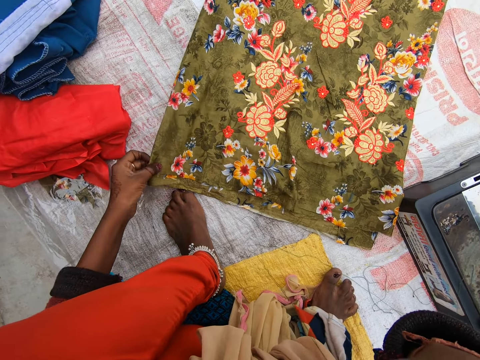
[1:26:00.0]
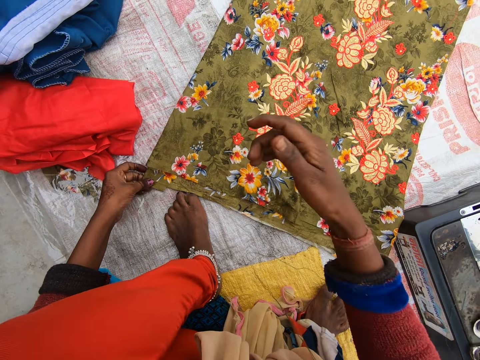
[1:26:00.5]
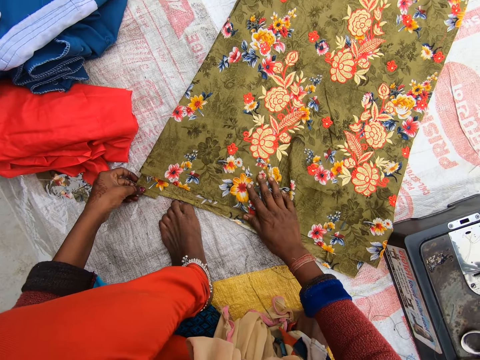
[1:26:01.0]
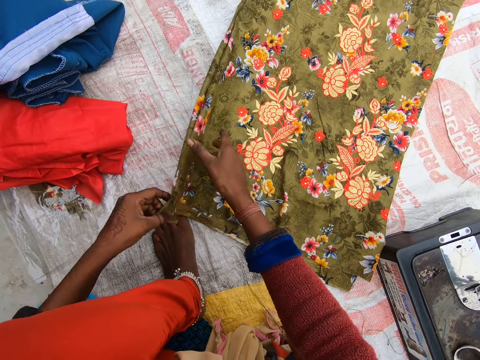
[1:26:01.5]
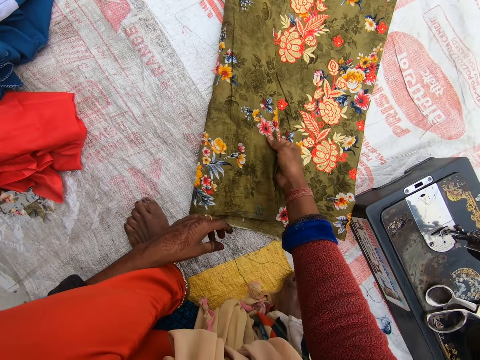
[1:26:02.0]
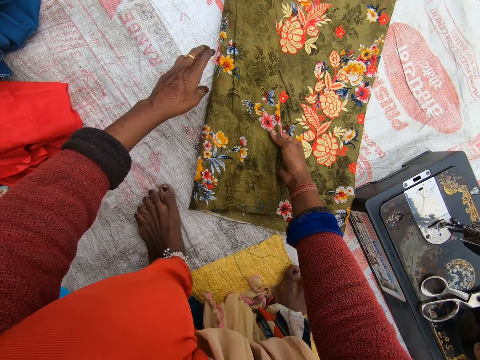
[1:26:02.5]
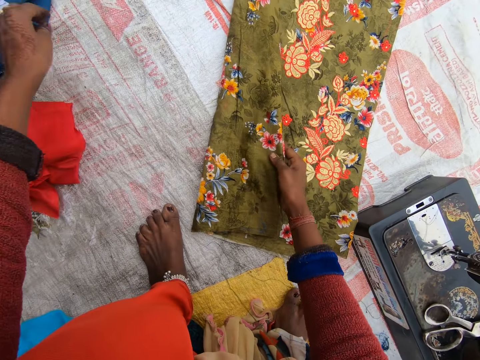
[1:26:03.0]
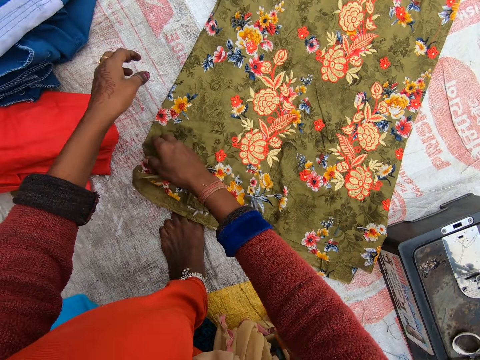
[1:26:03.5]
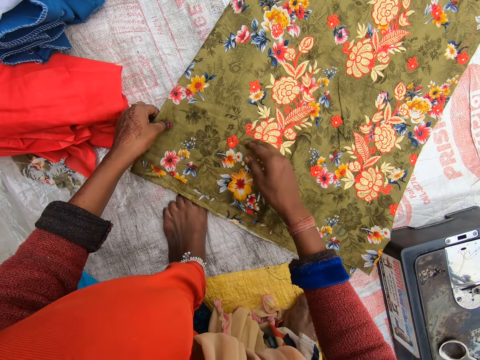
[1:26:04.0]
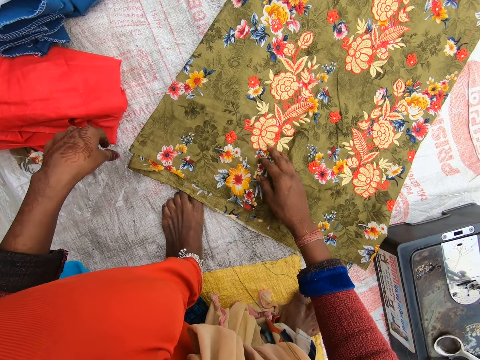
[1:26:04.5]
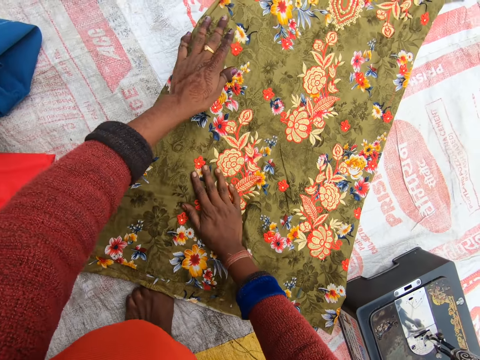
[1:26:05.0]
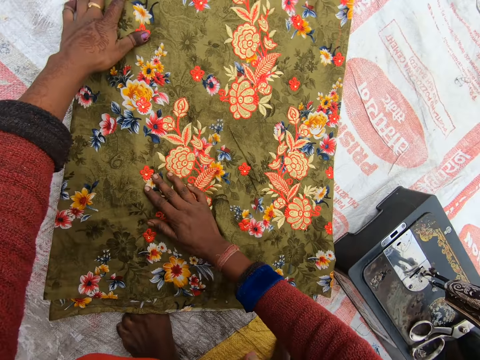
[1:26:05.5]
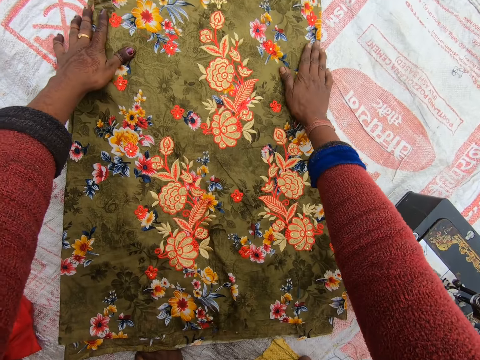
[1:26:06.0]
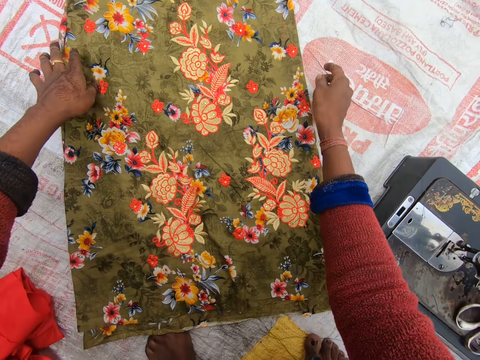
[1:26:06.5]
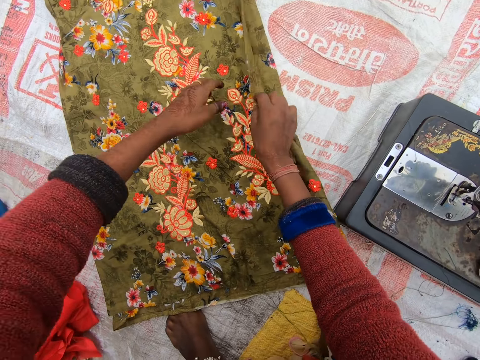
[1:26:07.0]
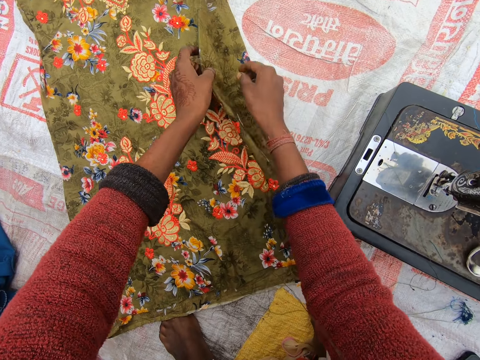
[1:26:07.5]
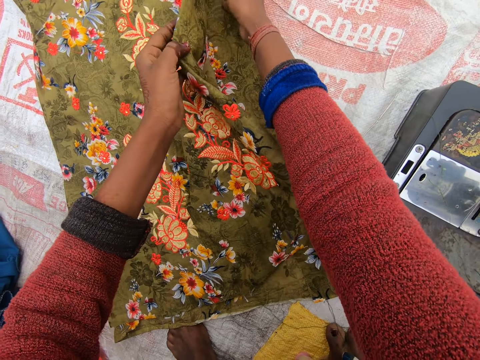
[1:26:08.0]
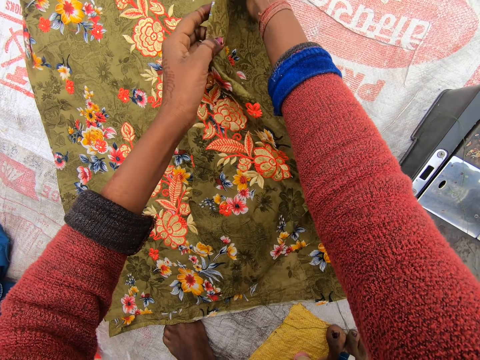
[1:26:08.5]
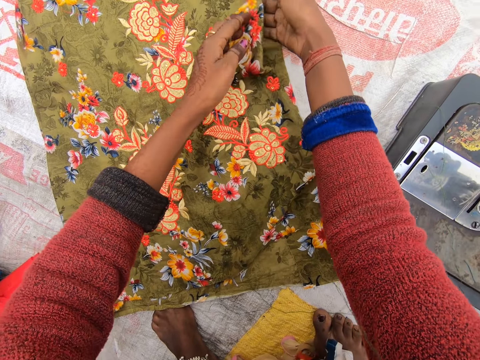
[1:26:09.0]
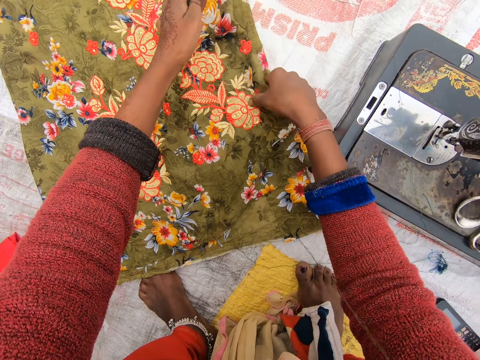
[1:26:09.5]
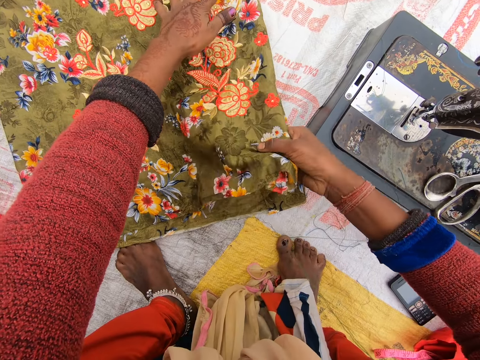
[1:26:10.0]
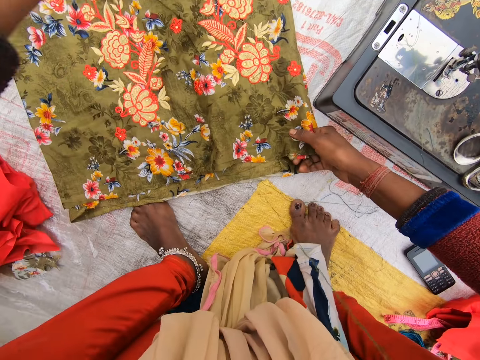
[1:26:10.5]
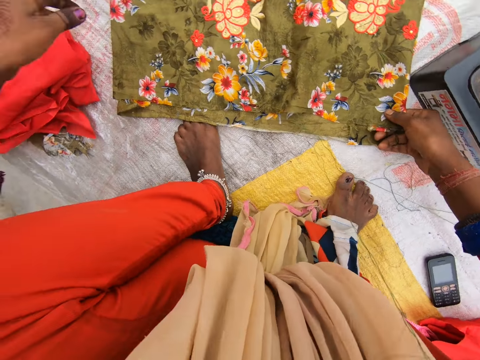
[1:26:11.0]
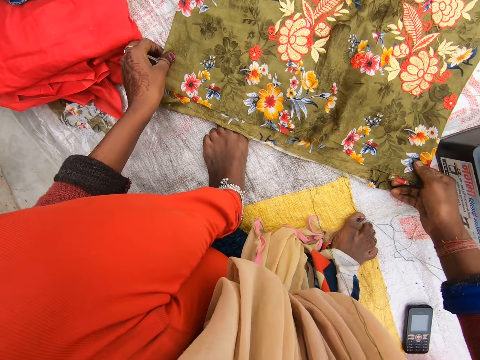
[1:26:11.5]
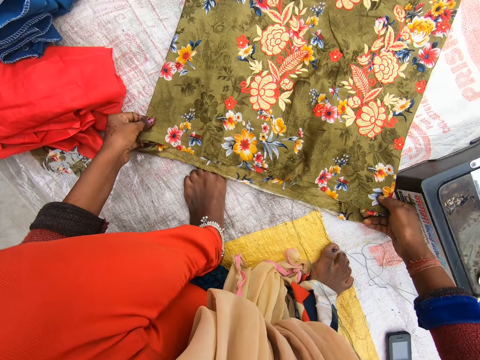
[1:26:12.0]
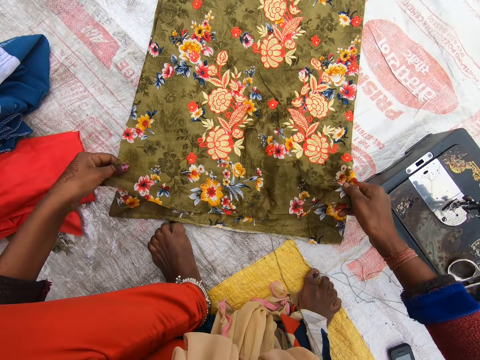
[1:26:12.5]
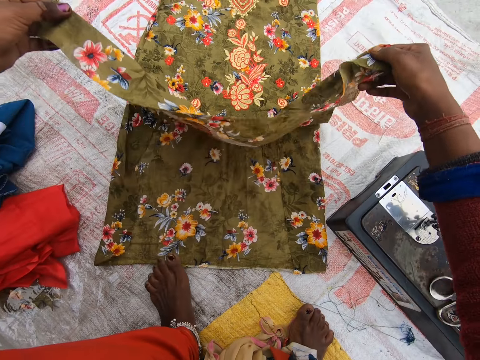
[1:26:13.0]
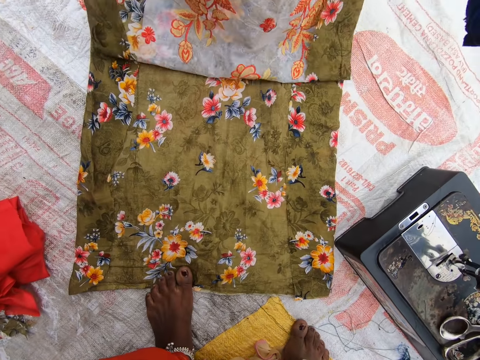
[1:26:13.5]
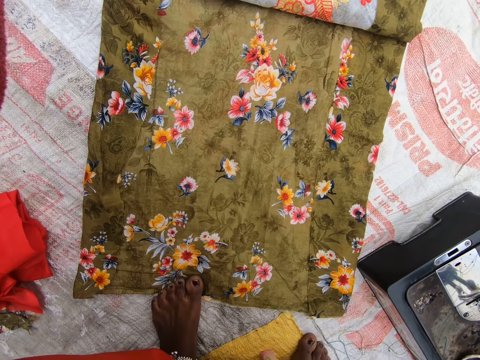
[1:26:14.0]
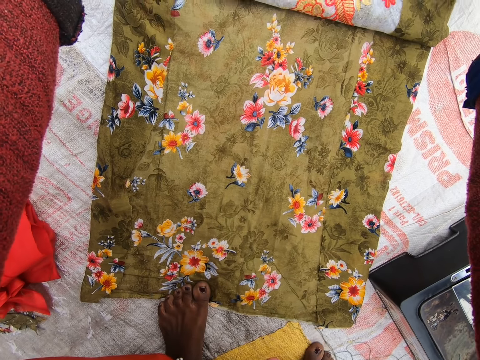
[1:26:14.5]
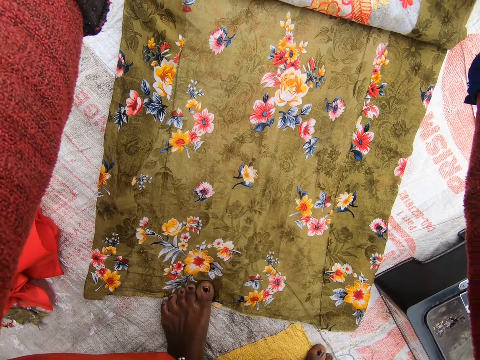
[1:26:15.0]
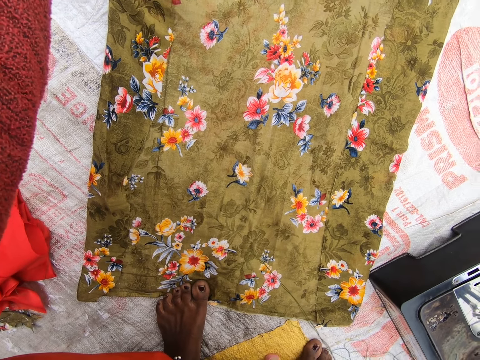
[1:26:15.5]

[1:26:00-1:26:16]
The camera wearer picks up her hand. She drops off her hand. She turns the cloth. She throws away something. She drops off the cloth. She straightens the cloth. She turns the cloth. She aligns the cloth. She straightens the cloth. She turns the cloth.

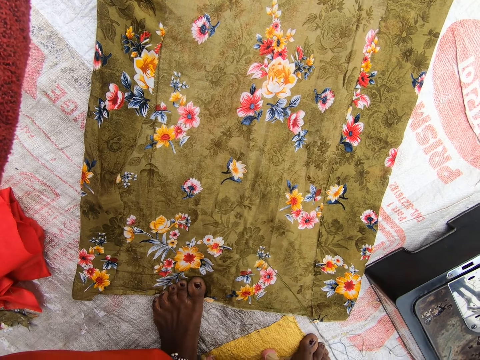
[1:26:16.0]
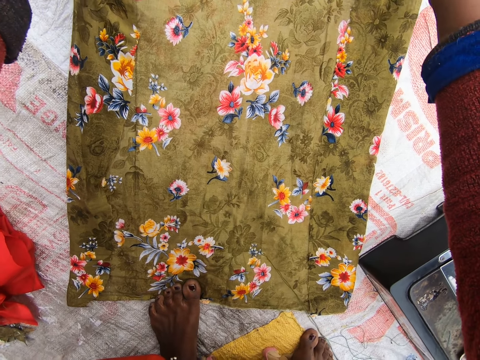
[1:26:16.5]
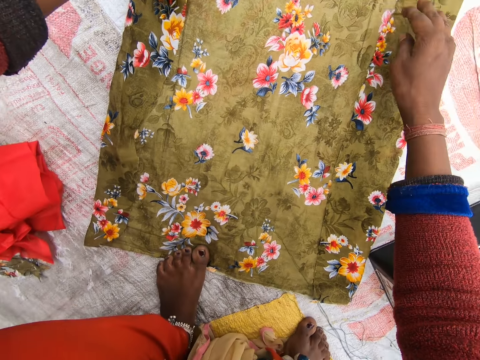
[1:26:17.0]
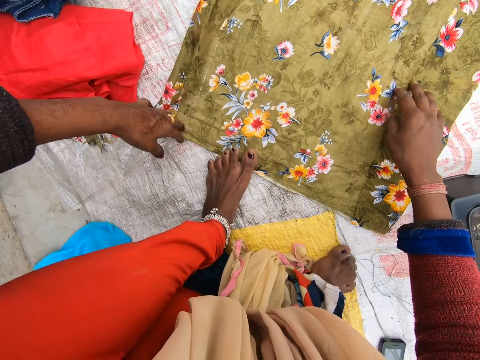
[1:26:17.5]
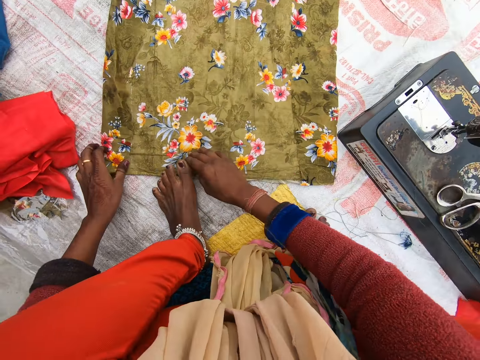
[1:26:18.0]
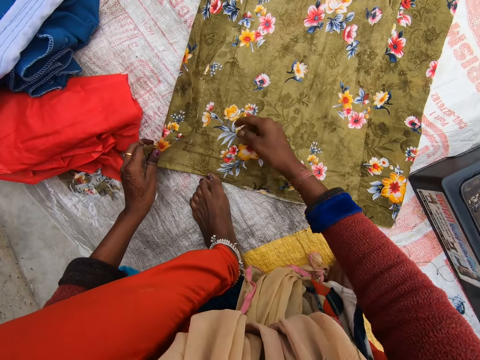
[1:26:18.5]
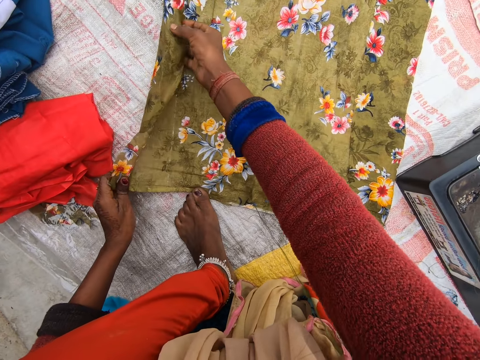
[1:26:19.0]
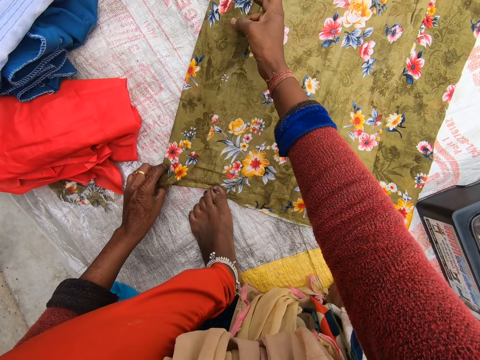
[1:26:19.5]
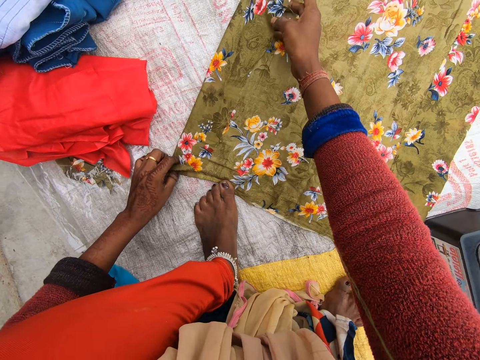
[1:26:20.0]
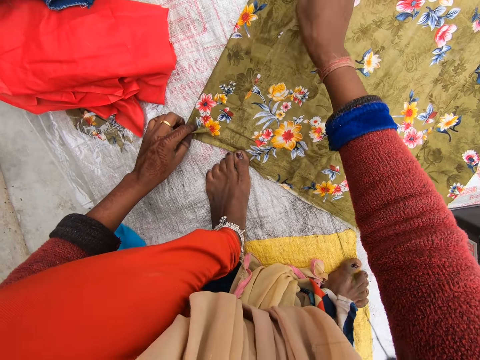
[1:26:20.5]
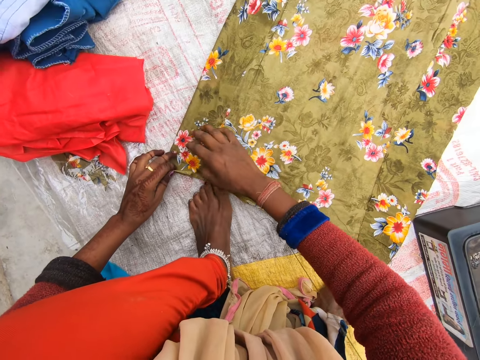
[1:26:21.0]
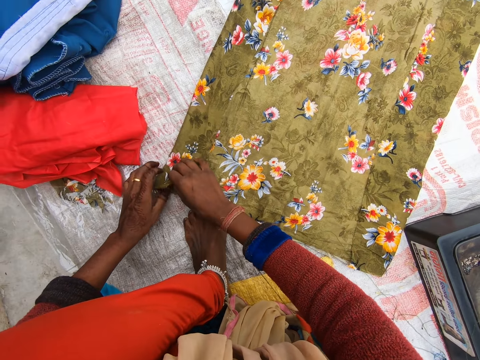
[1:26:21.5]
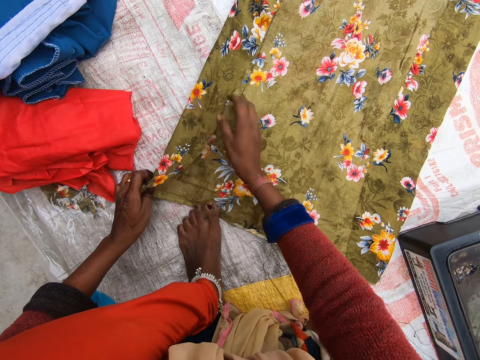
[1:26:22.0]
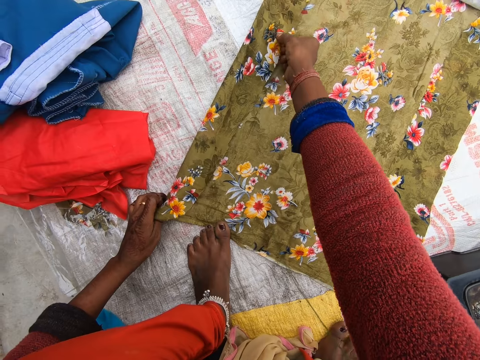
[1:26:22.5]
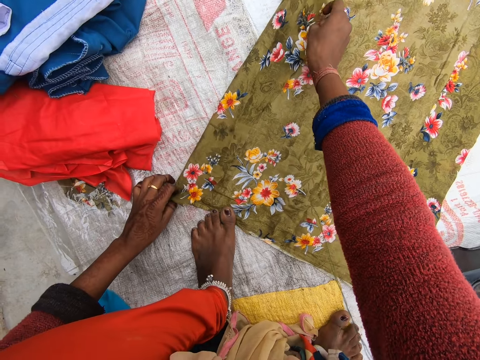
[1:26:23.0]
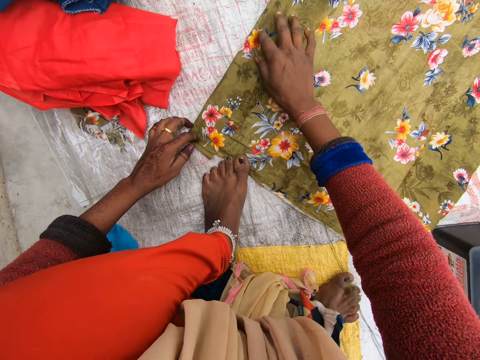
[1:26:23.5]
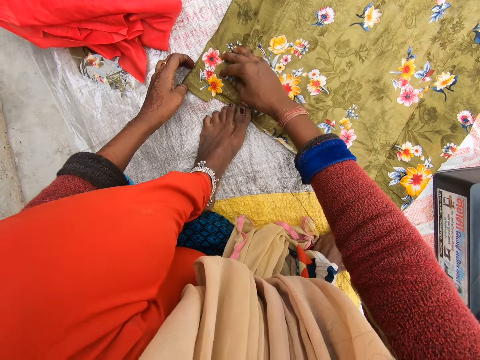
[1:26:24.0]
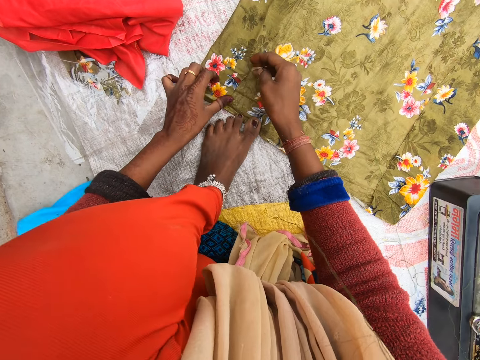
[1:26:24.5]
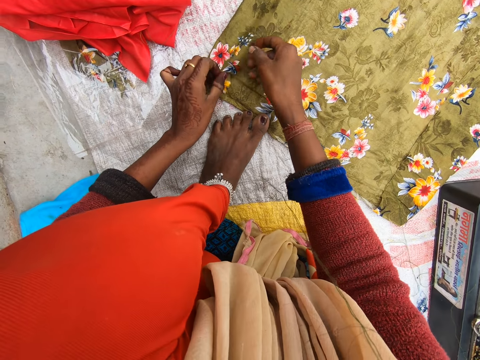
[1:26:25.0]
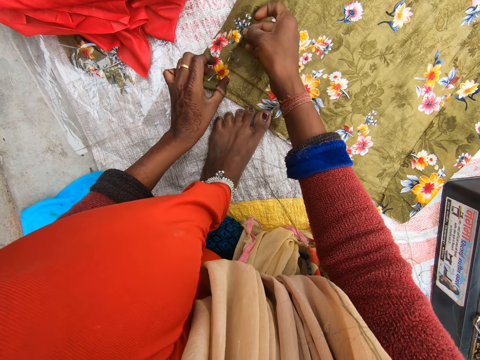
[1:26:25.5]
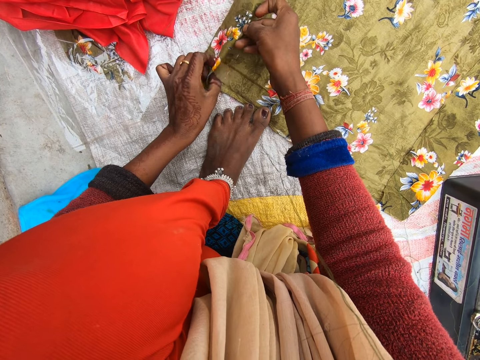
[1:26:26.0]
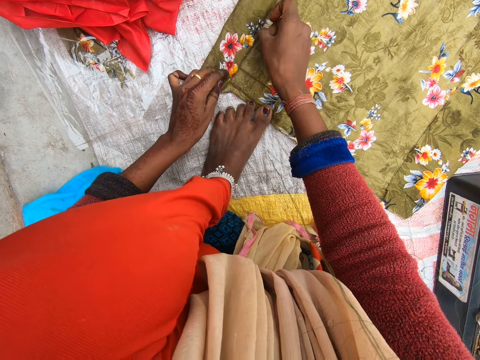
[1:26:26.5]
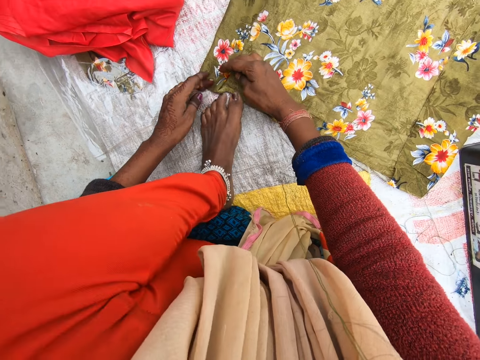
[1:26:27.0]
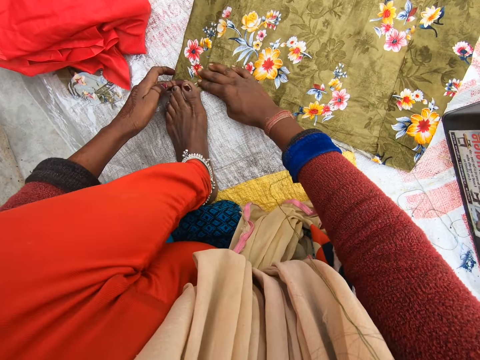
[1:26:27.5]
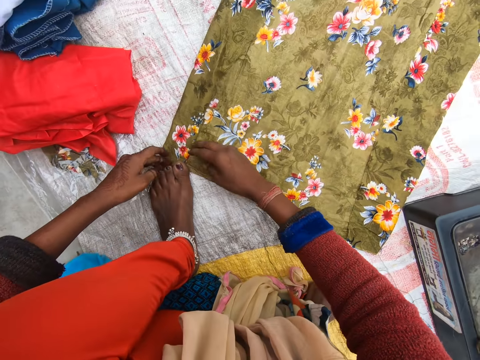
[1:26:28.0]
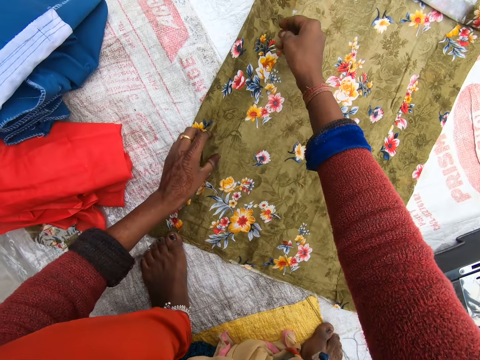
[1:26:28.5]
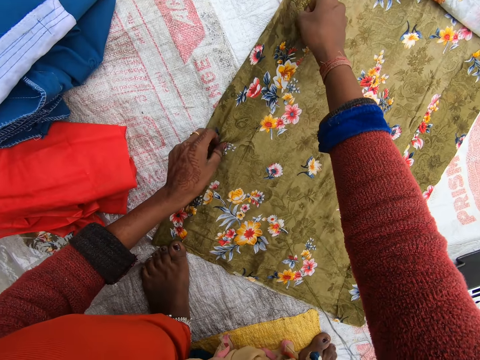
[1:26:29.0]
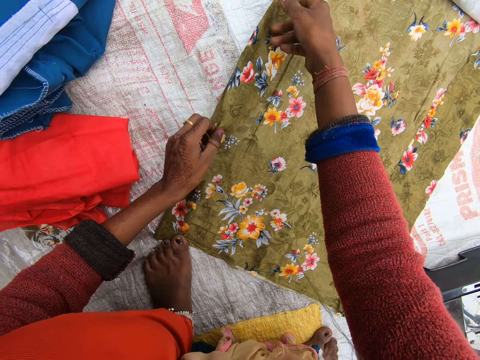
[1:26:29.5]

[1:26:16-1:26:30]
The camera wearer straightens the cloth. He aligns the cloth. He folds the cloth. He steps on the material with his leg.
